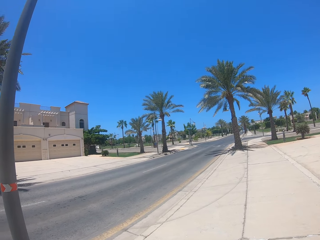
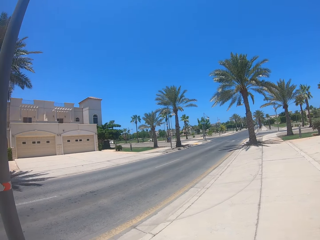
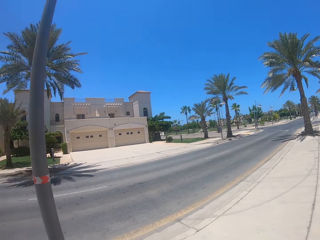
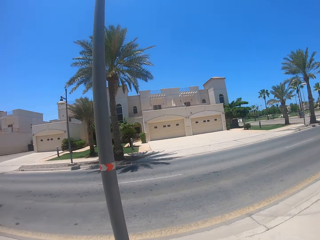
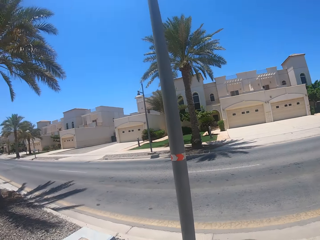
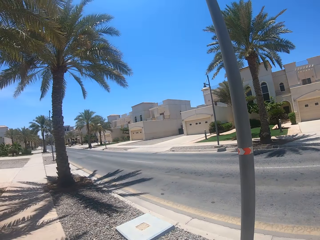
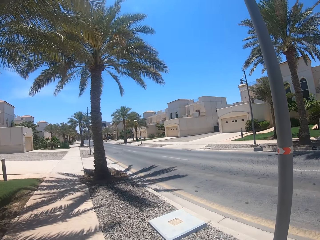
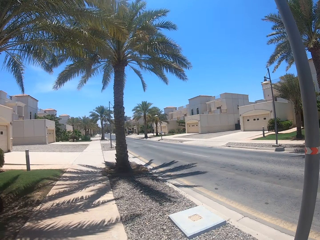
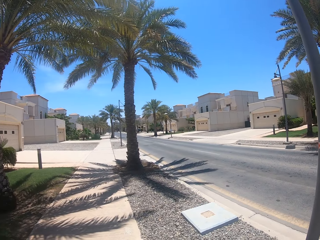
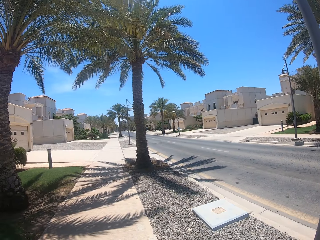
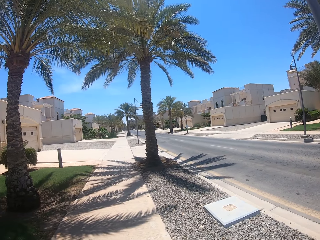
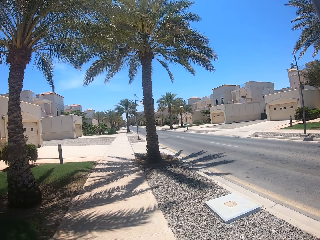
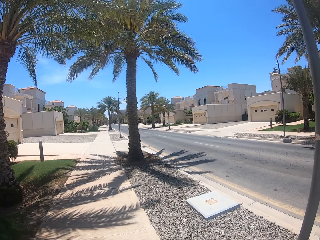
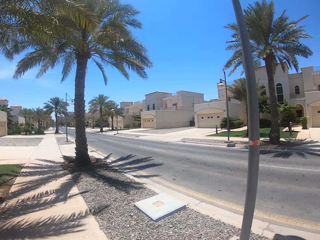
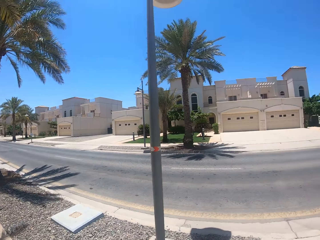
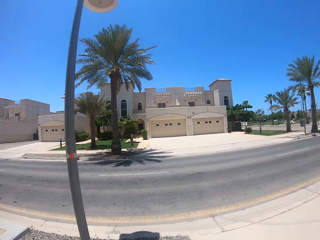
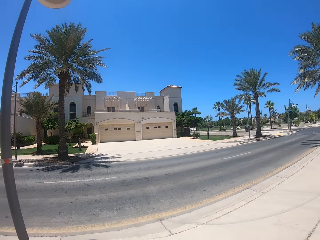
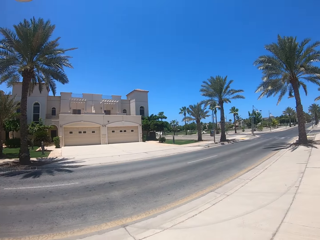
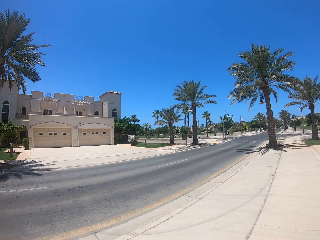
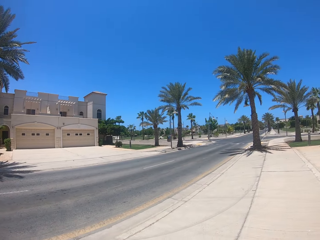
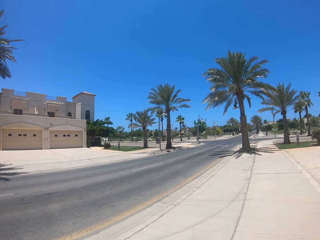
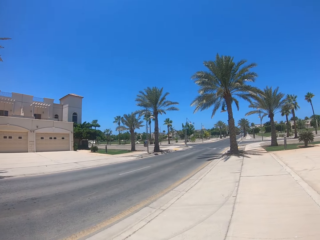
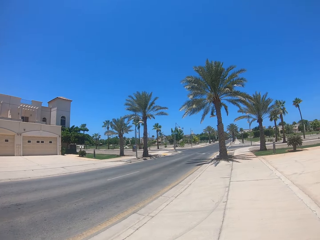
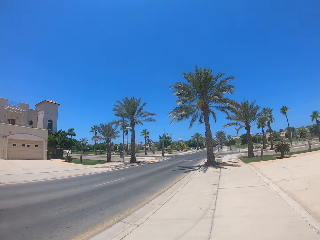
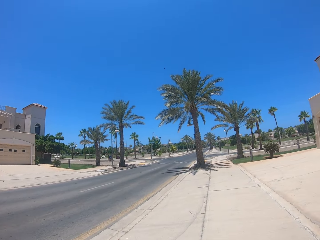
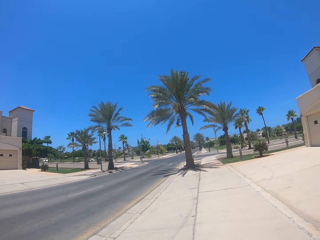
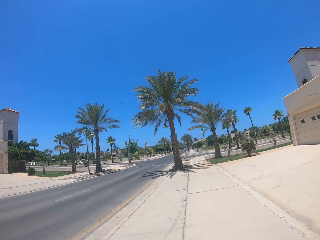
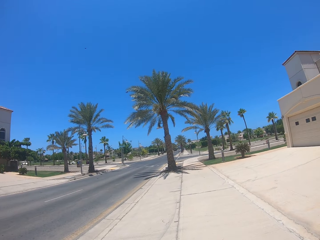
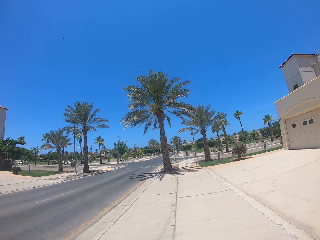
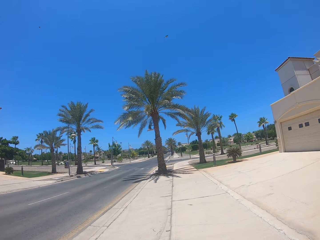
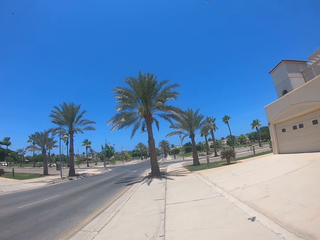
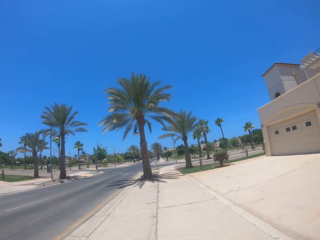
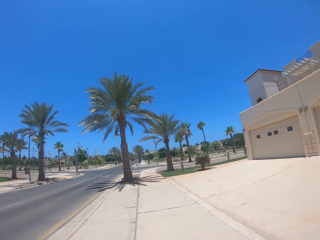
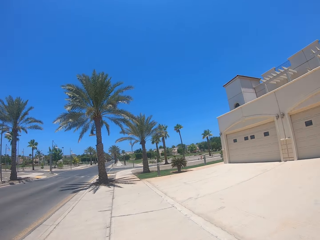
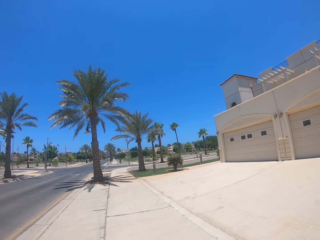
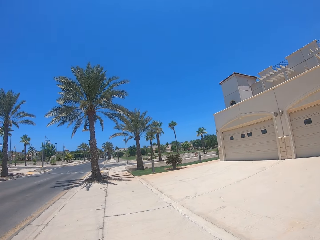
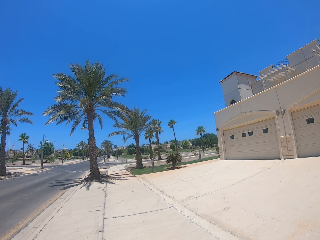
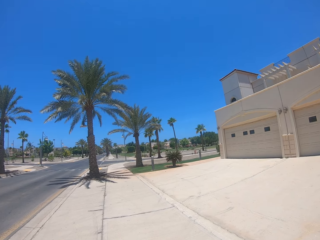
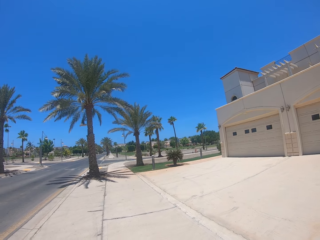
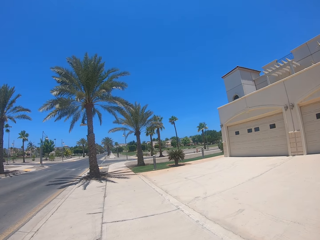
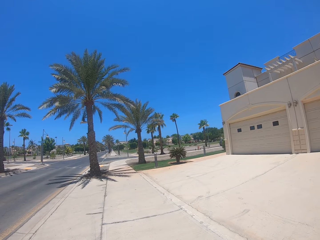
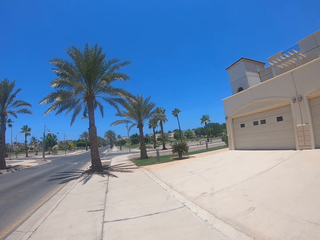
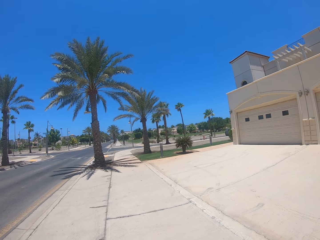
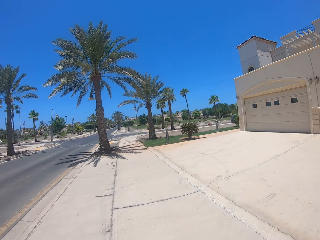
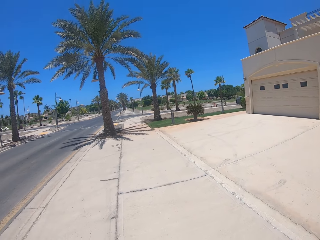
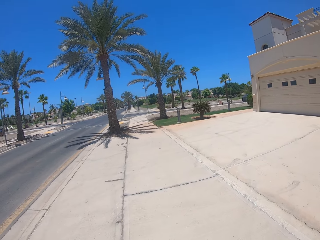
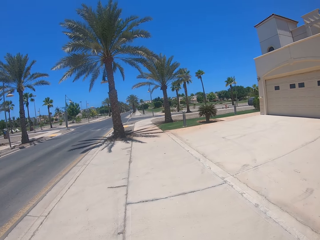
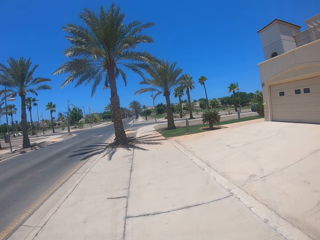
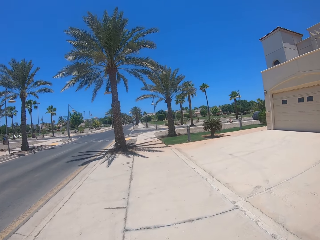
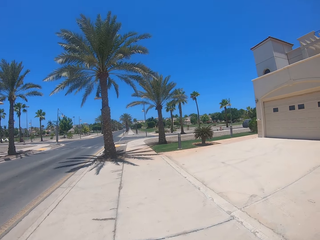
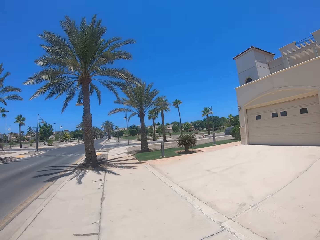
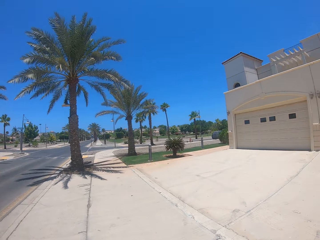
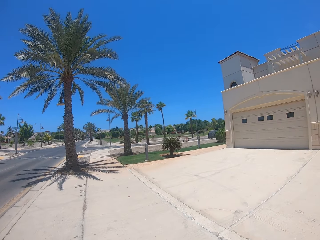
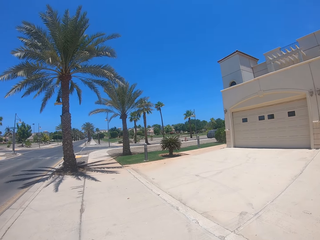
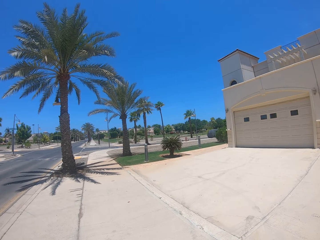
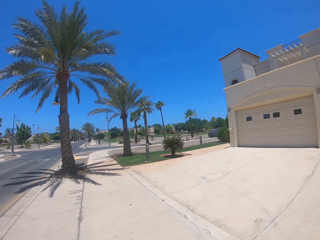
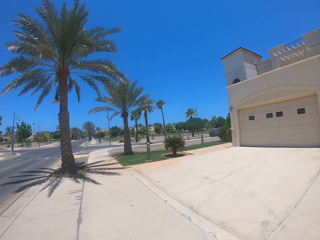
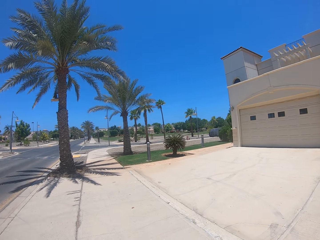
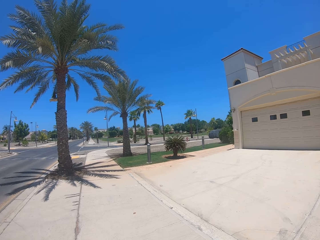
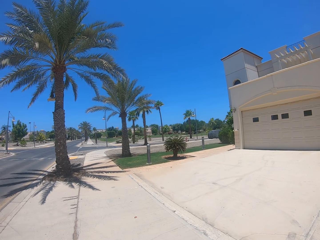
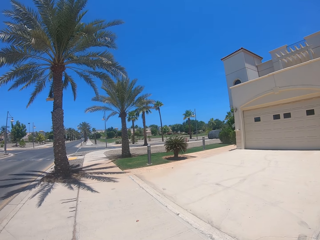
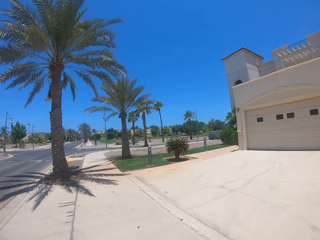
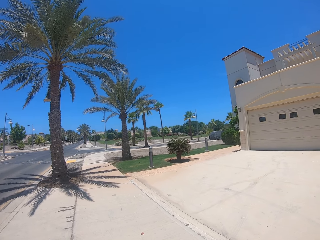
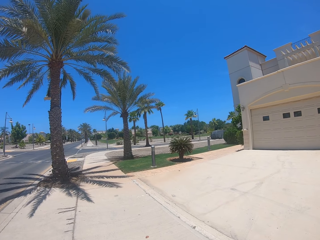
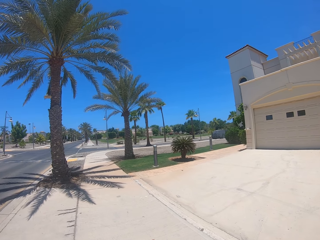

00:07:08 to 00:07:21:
The camera wearer turns around. They walk in the street.

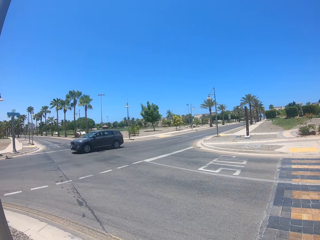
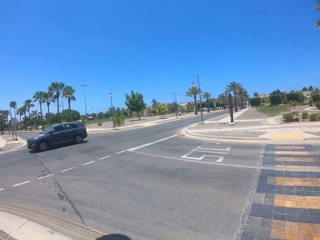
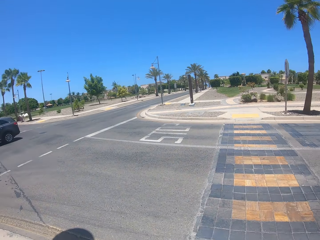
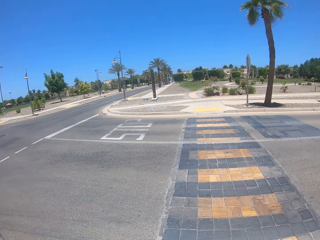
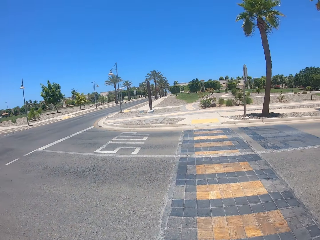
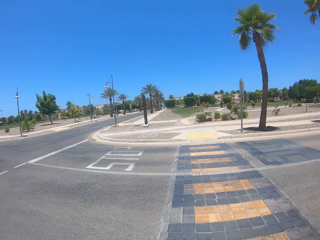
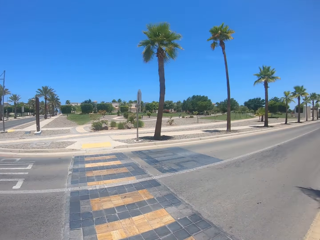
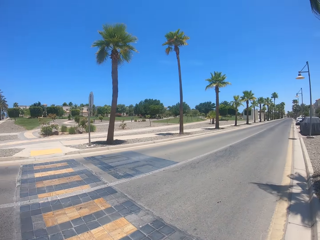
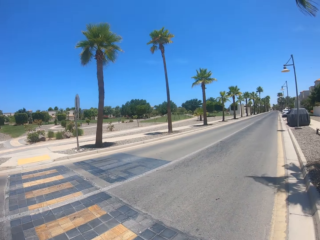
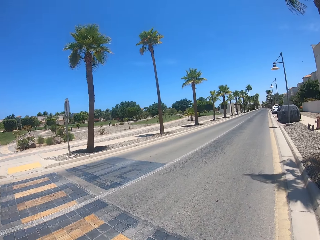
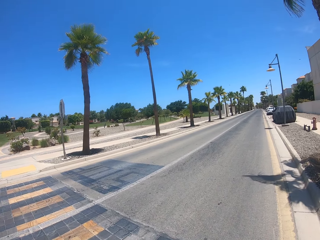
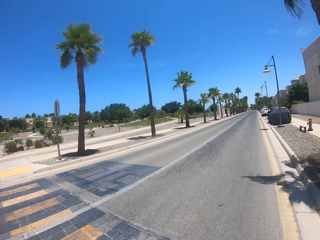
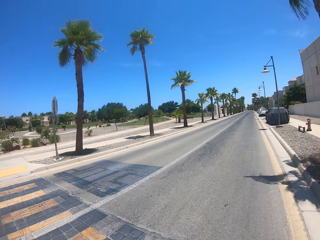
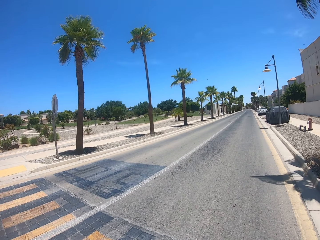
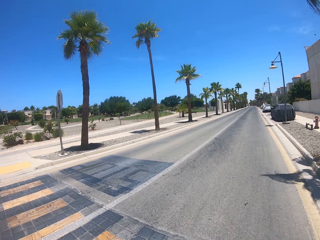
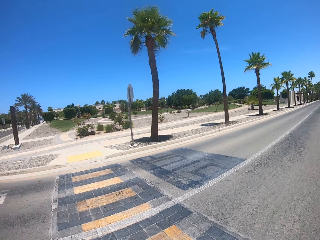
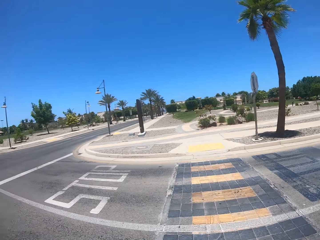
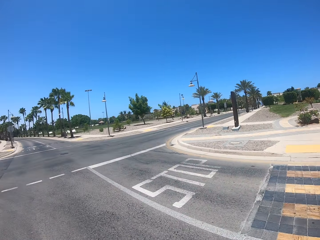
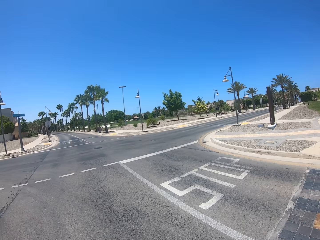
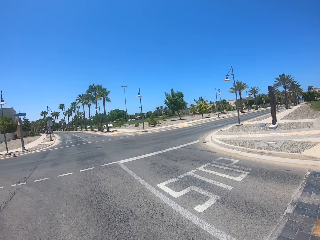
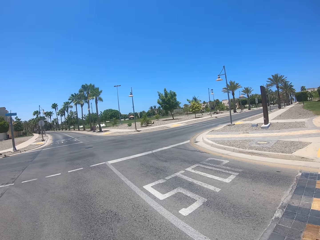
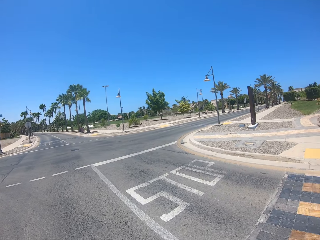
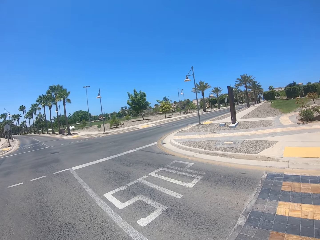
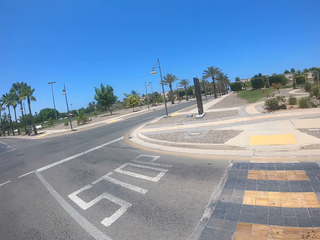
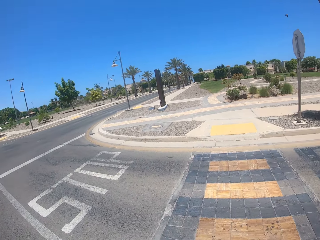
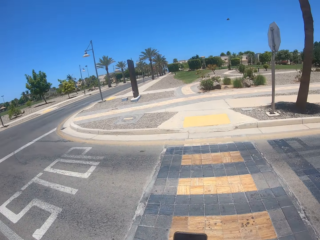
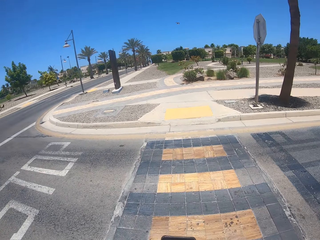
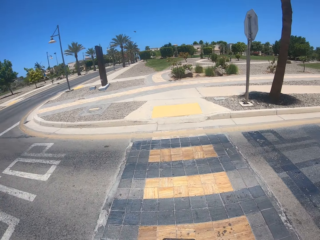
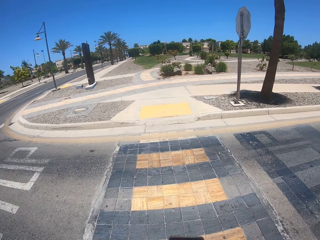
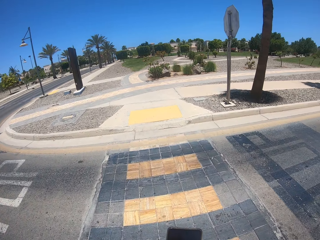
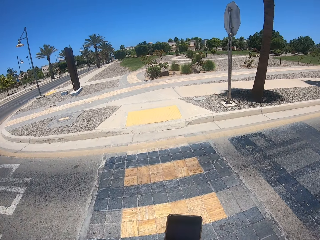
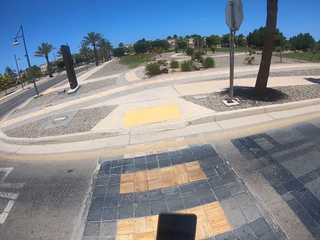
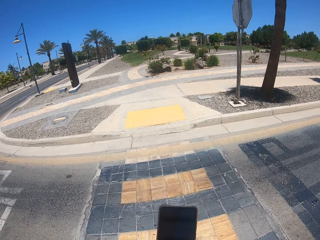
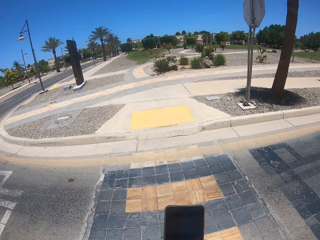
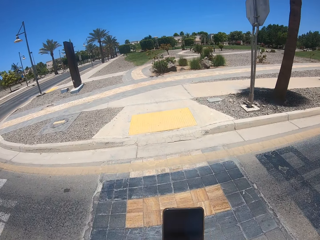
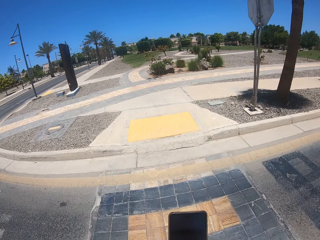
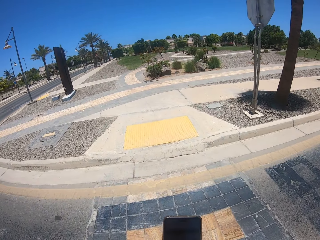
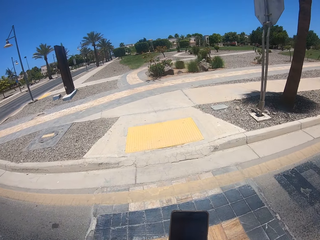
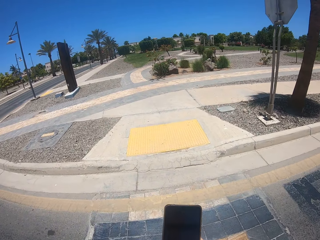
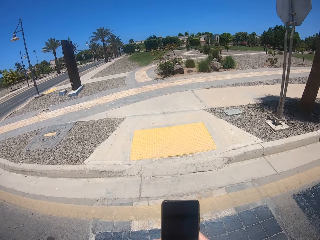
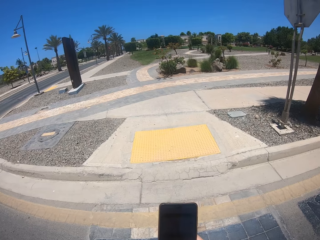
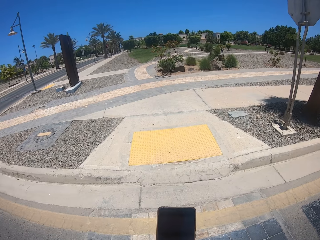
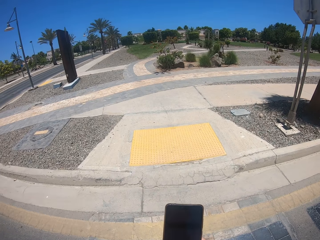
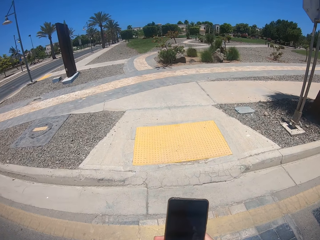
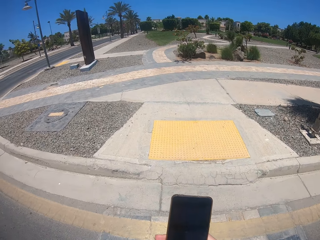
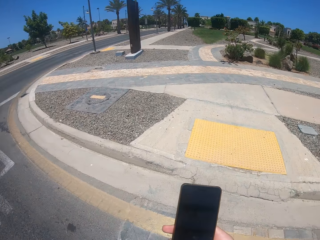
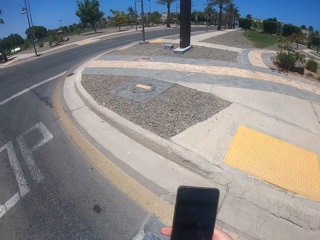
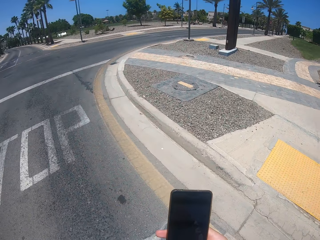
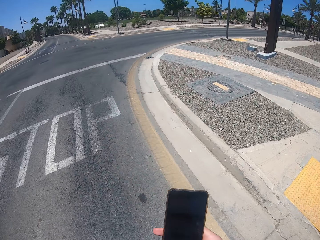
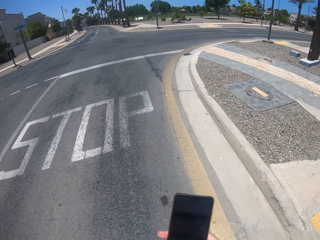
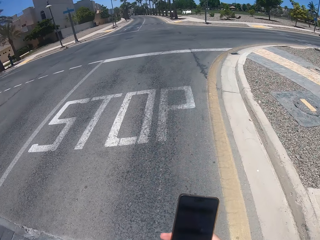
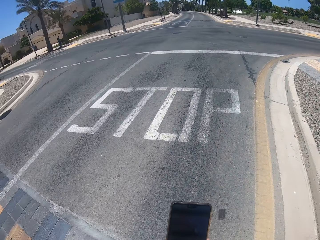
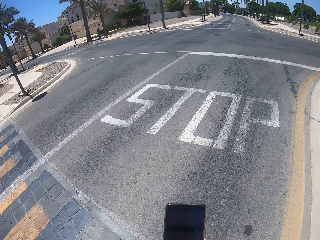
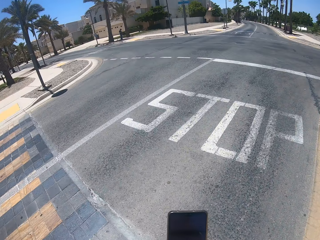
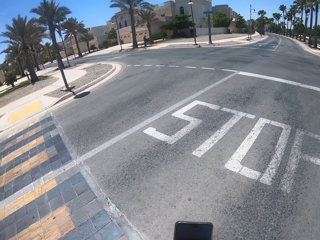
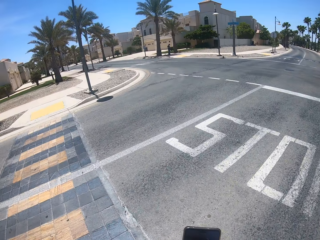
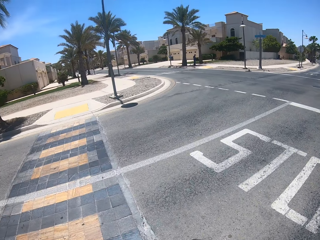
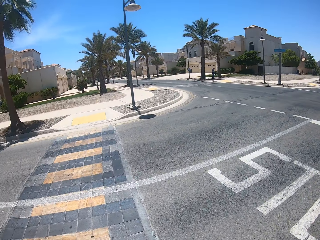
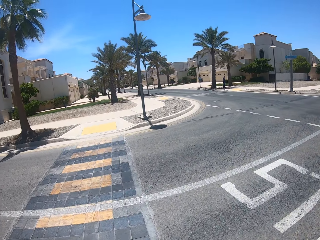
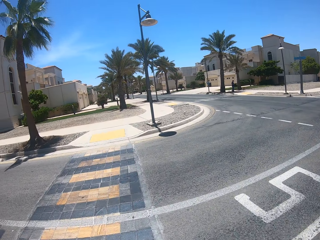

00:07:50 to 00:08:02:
The camera wearer crosses the road. They hold the phone. They use the phone. They turn around.
